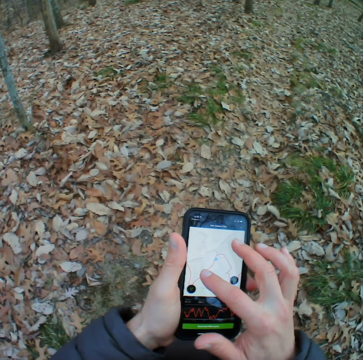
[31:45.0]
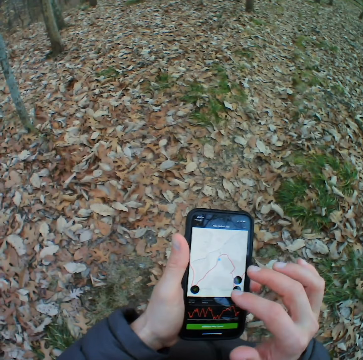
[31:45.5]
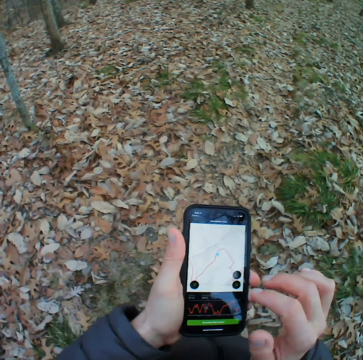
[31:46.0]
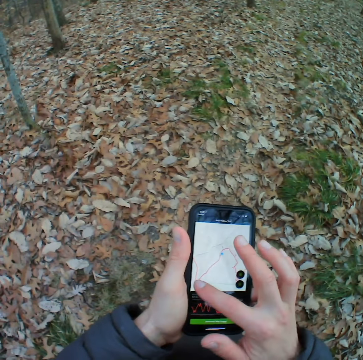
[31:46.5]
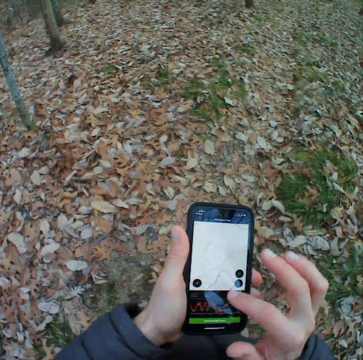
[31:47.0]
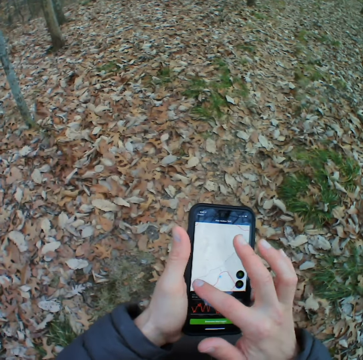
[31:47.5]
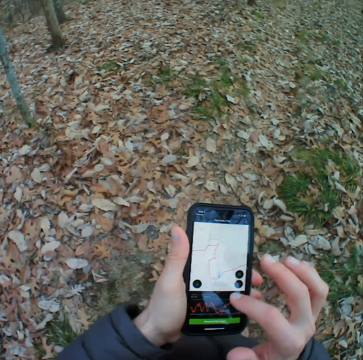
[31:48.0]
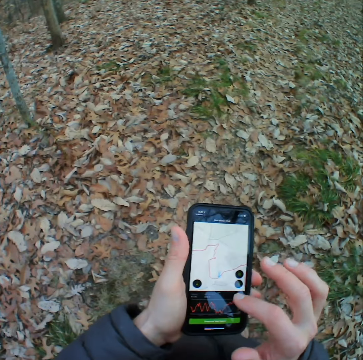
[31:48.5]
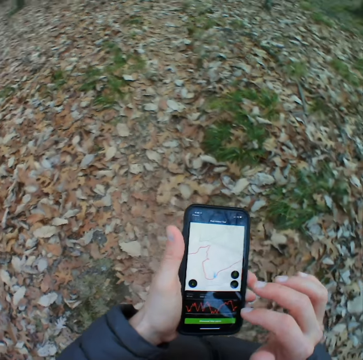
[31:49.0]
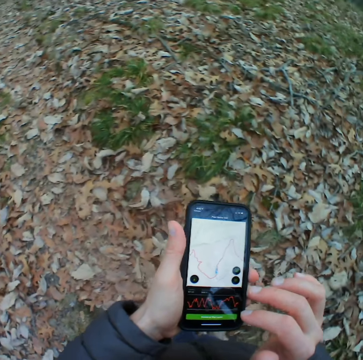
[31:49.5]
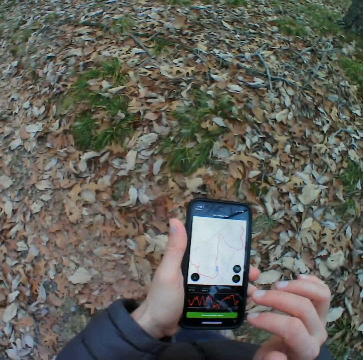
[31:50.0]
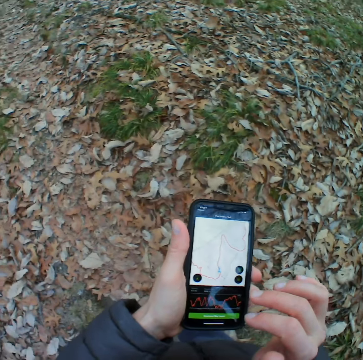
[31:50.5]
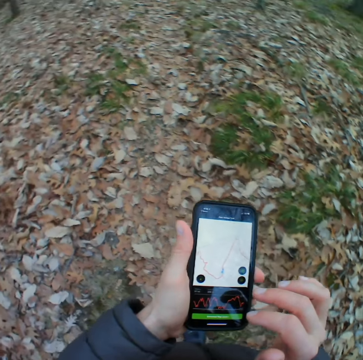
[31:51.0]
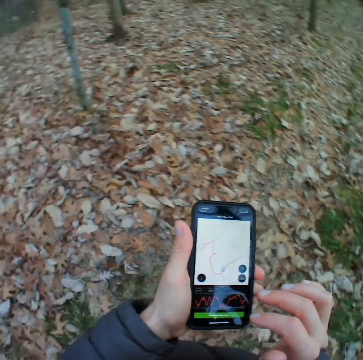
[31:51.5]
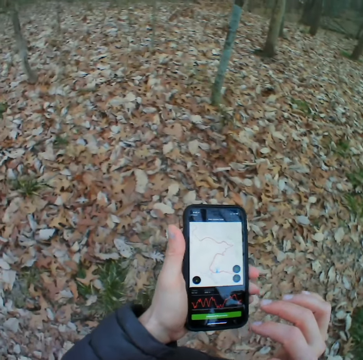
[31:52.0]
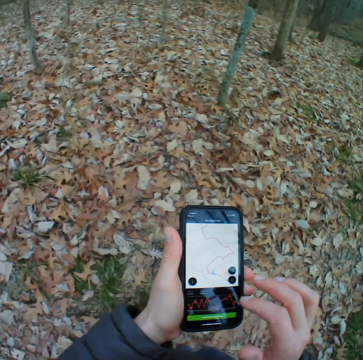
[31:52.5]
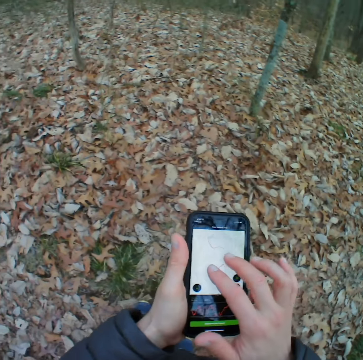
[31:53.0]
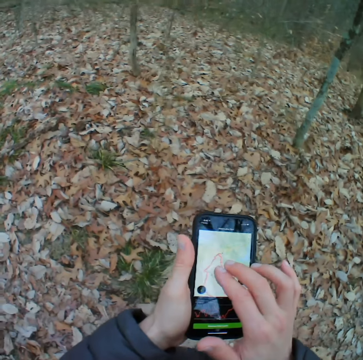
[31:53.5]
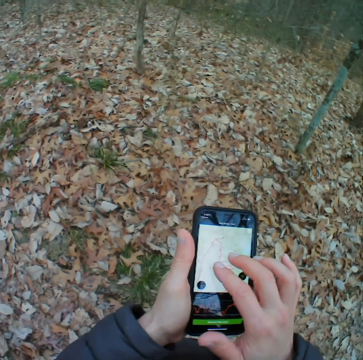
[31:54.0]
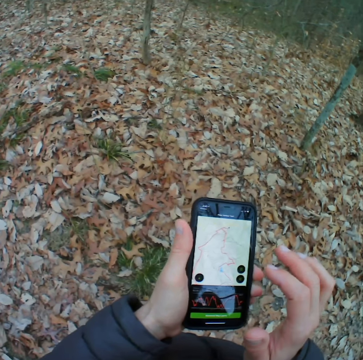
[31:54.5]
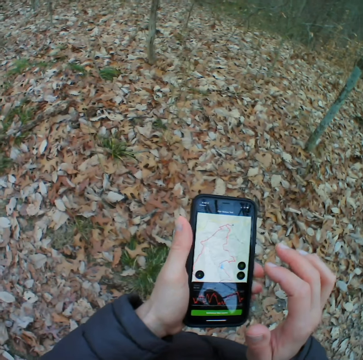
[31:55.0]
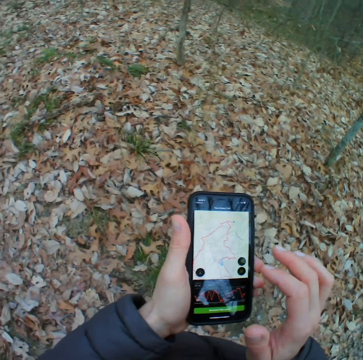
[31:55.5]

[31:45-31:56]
The camera wearer stands in the forest.

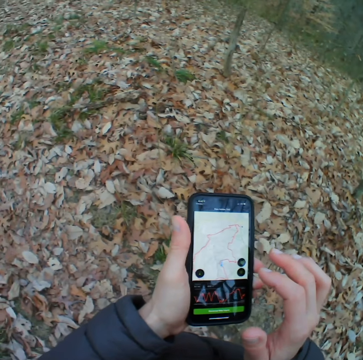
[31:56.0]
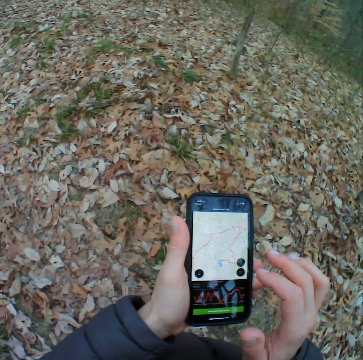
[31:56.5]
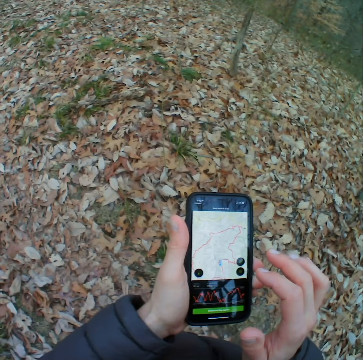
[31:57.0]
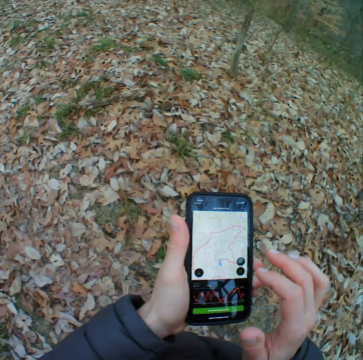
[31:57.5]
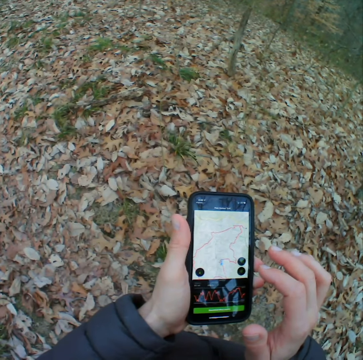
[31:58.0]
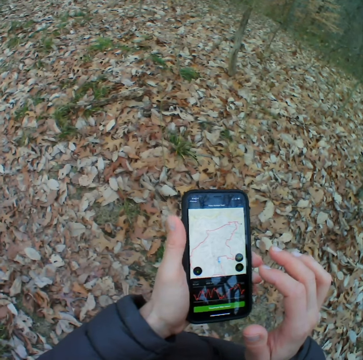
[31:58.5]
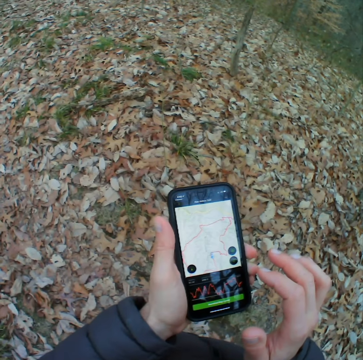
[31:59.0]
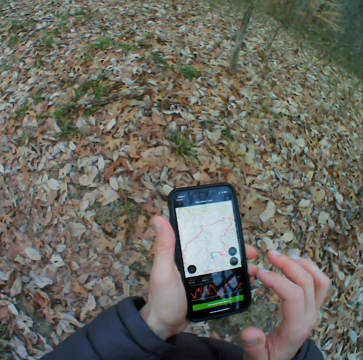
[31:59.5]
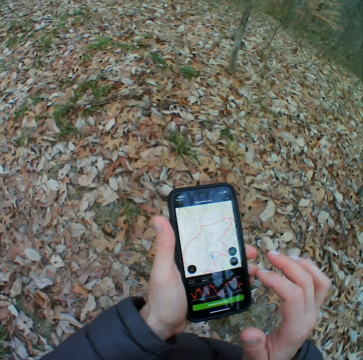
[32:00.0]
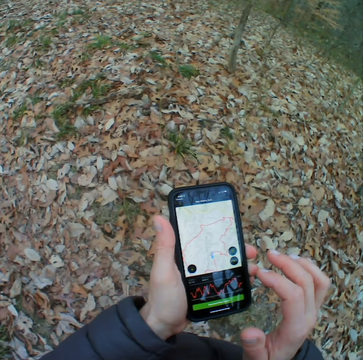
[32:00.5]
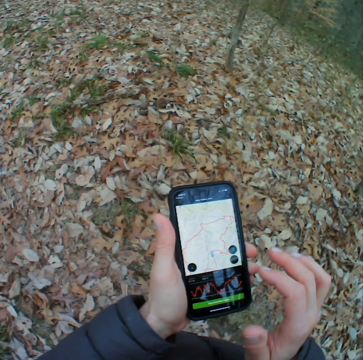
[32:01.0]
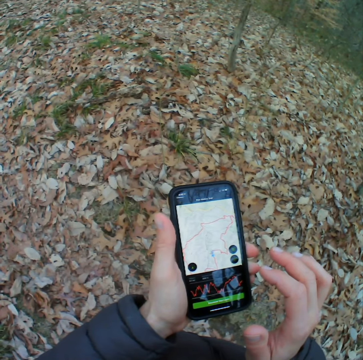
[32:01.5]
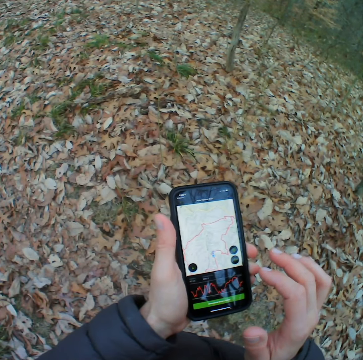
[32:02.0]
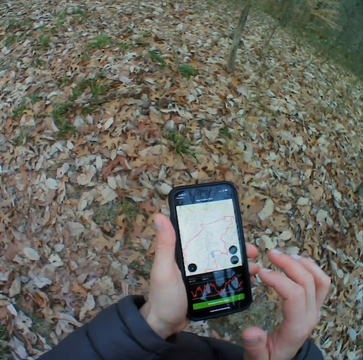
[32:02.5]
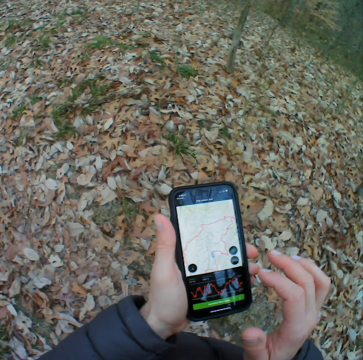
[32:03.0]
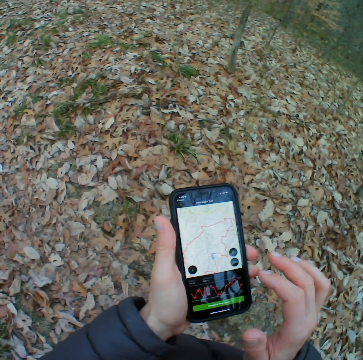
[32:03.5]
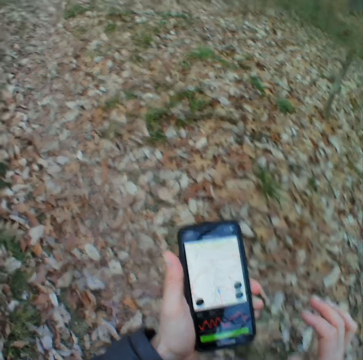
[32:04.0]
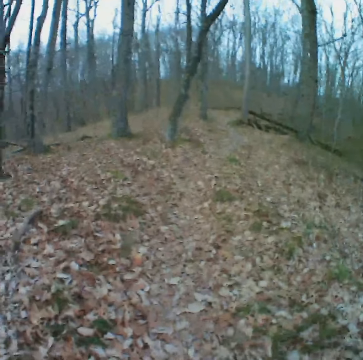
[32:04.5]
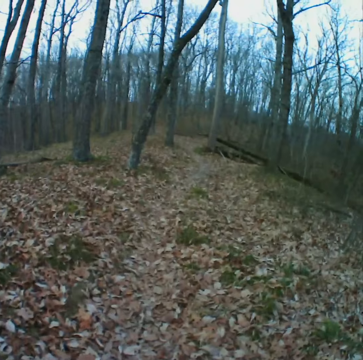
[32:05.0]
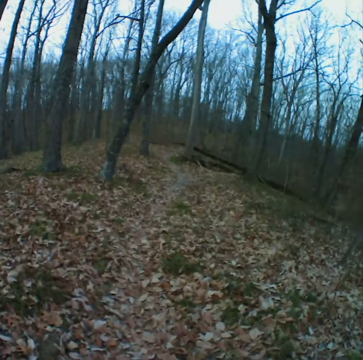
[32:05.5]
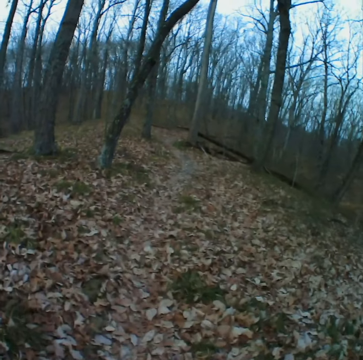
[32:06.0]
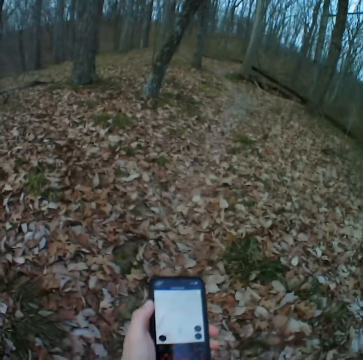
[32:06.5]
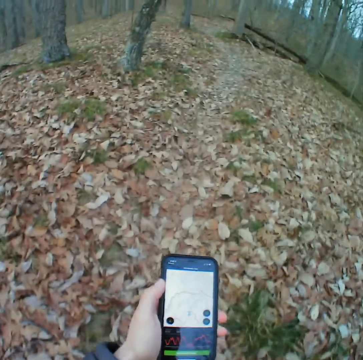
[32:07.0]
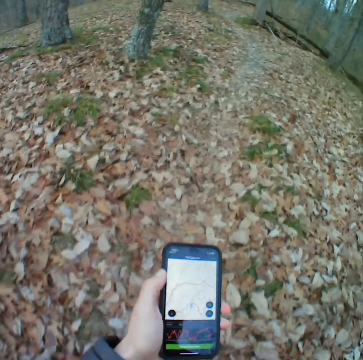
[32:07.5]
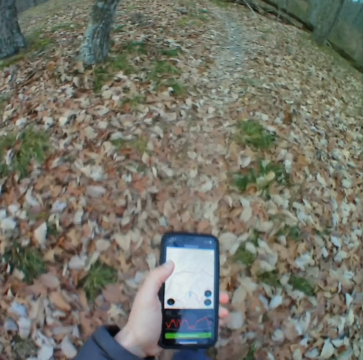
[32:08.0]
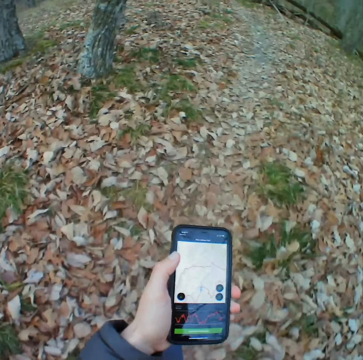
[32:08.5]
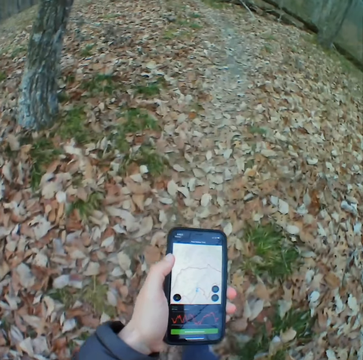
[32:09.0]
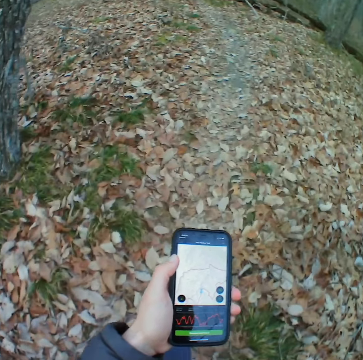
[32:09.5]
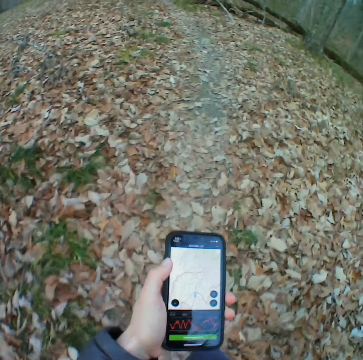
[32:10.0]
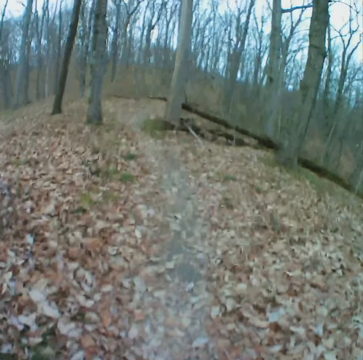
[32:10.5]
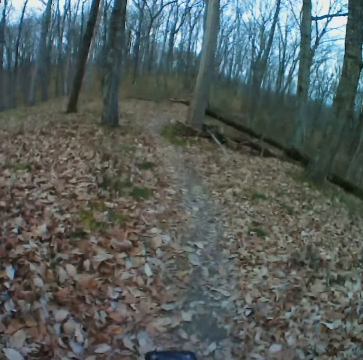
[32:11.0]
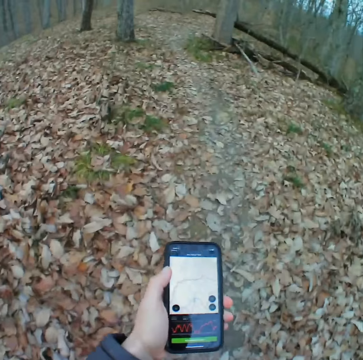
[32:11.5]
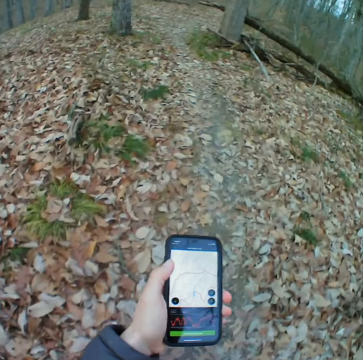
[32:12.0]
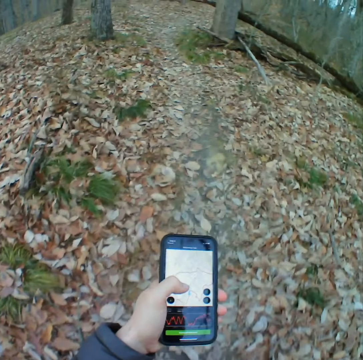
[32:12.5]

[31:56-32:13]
The camera wearer looks at the phone. They walk on the road in the forest. They hold the phone. They look at the phone while walking on the road.

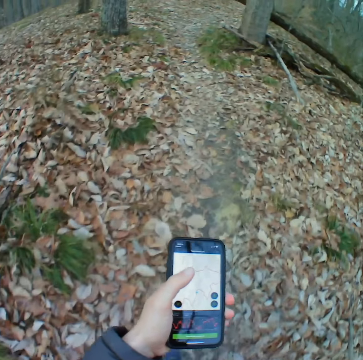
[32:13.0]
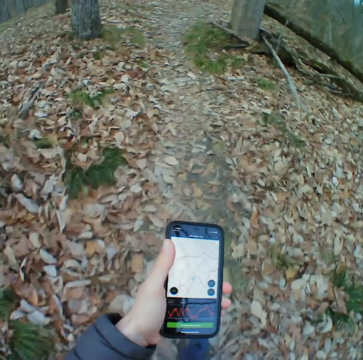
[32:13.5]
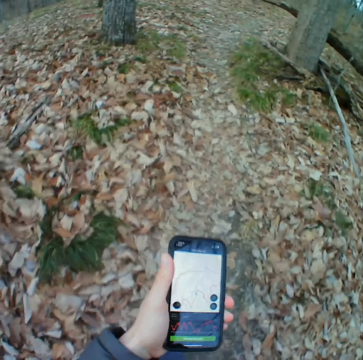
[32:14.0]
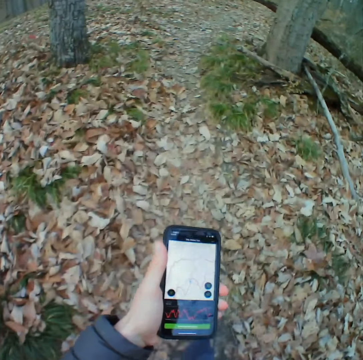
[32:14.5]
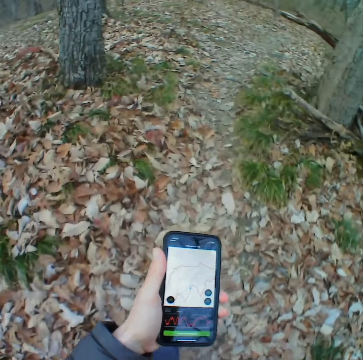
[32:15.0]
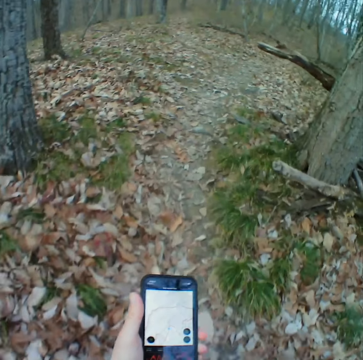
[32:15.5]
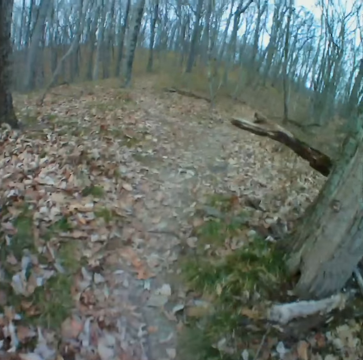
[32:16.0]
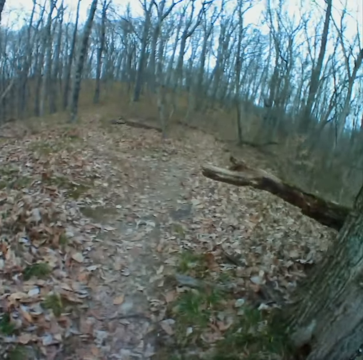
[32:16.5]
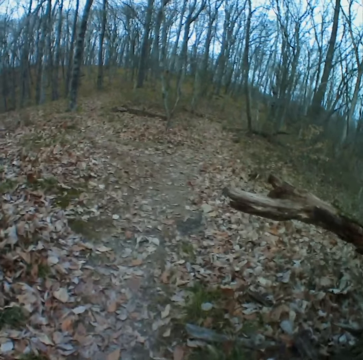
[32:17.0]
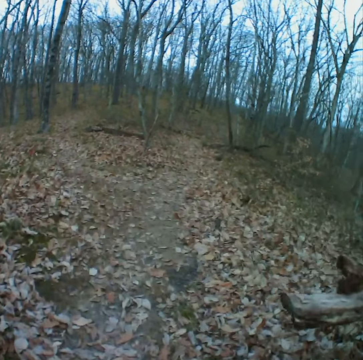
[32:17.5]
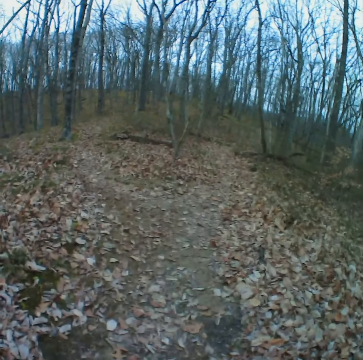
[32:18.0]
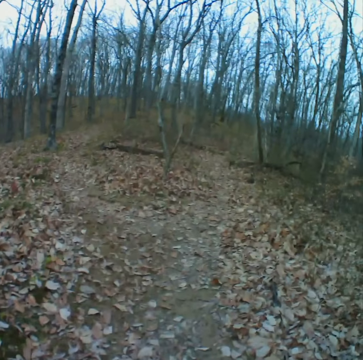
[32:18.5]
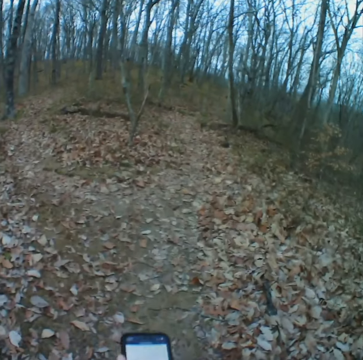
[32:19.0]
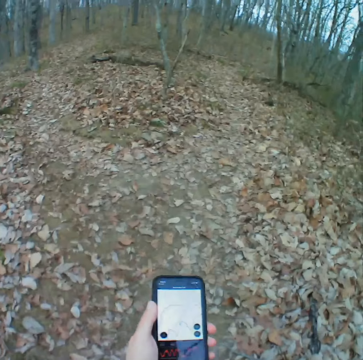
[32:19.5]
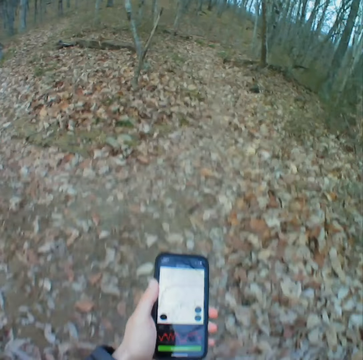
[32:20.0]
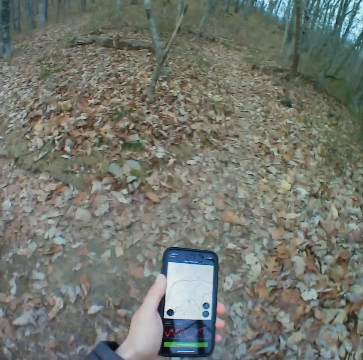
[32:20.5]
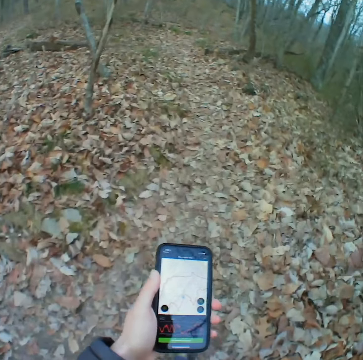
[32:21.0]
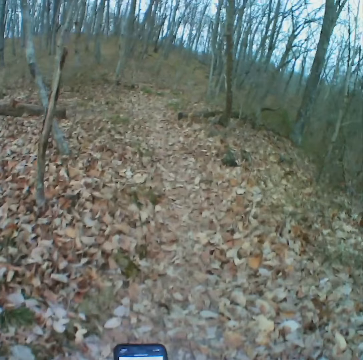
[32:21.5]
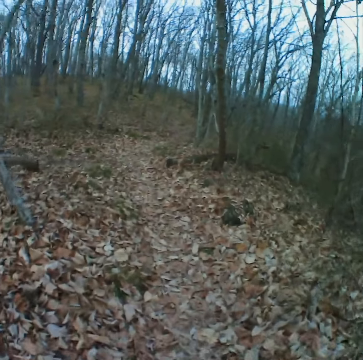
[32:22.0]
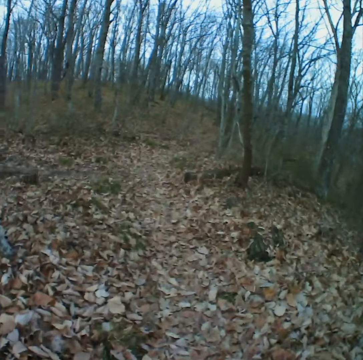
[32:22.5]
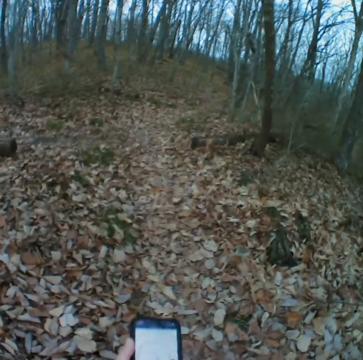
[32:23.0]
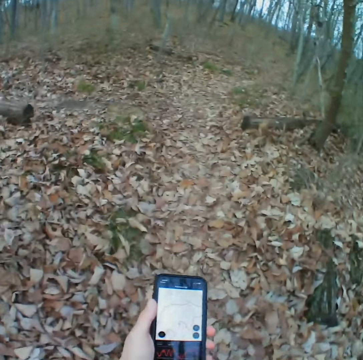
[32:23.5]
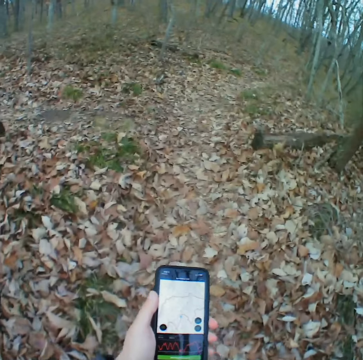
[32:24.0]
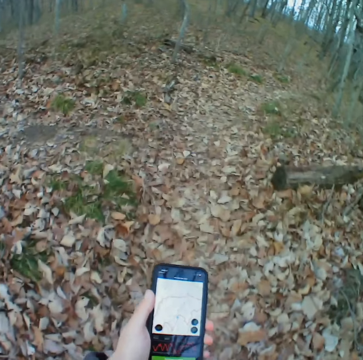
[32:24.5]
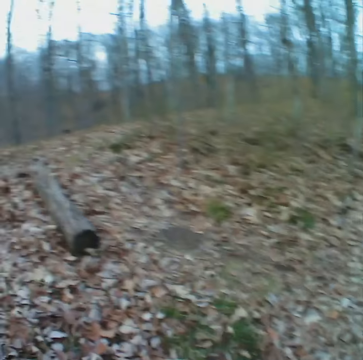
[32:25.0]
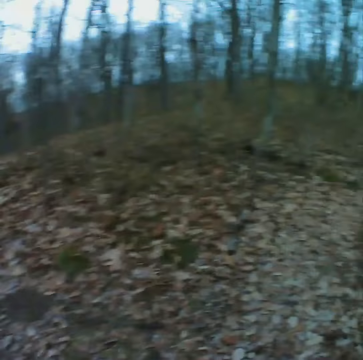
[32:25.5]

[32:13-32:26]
The camera wearer walks on the road in the forest. They look at the phone while walking on the road. They walk on the road in the forest. They look at the phone while walking on the road.
